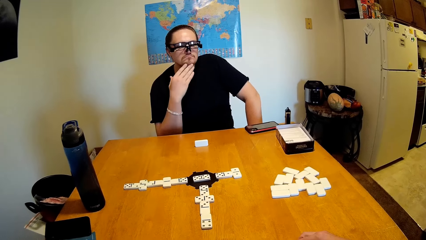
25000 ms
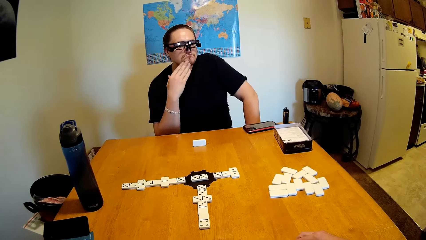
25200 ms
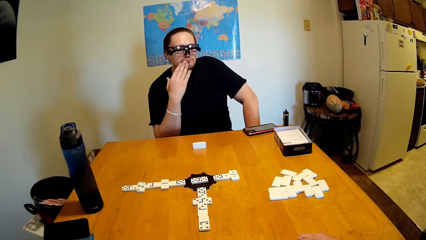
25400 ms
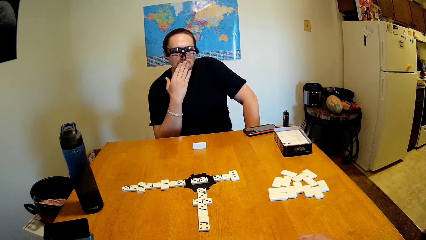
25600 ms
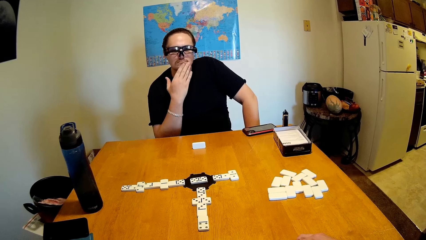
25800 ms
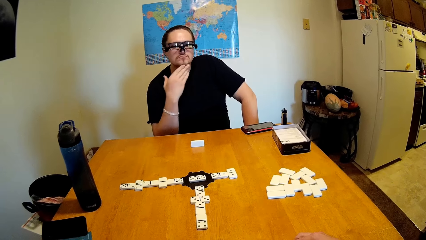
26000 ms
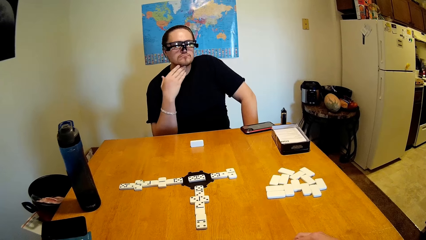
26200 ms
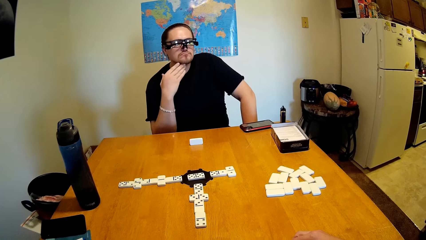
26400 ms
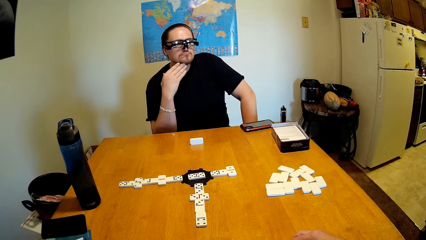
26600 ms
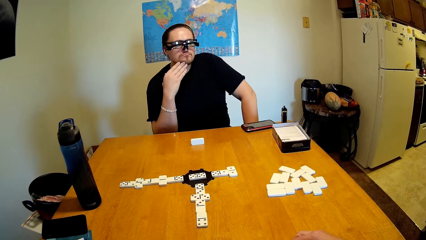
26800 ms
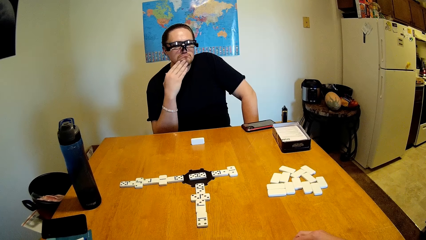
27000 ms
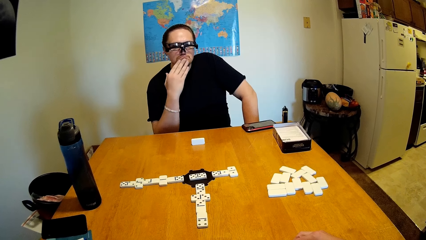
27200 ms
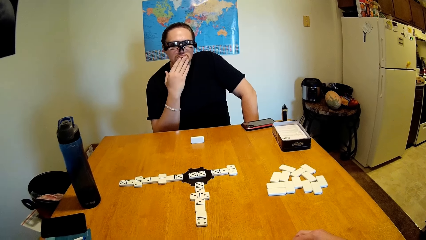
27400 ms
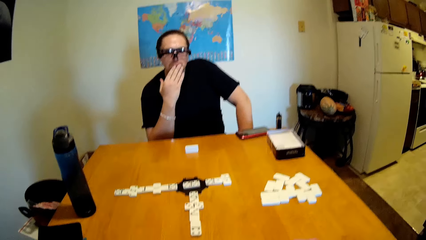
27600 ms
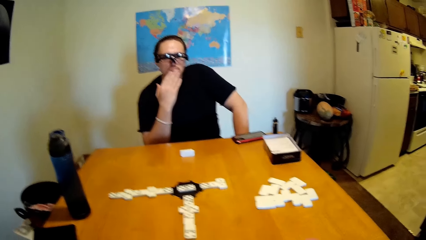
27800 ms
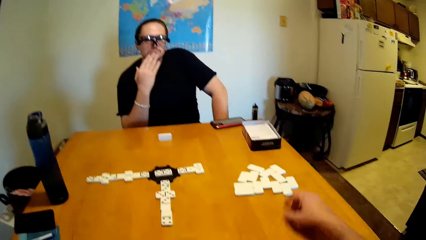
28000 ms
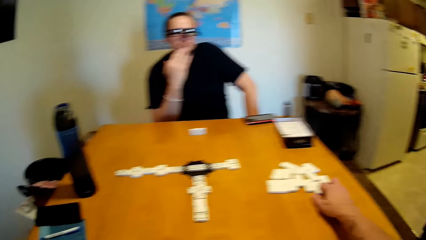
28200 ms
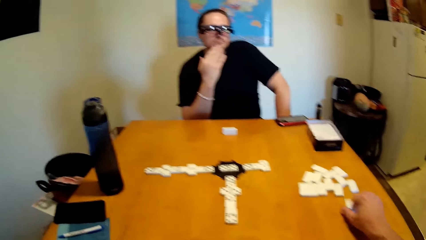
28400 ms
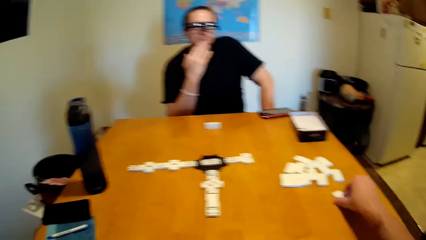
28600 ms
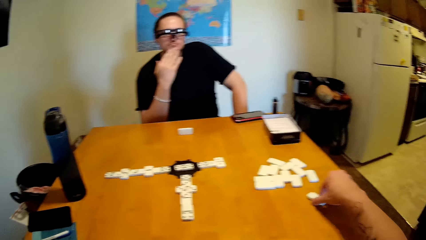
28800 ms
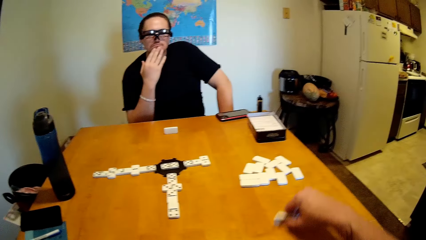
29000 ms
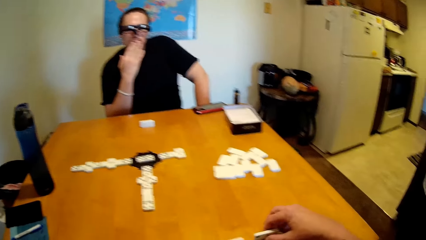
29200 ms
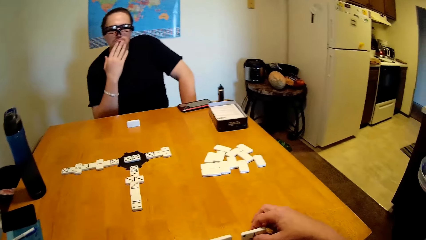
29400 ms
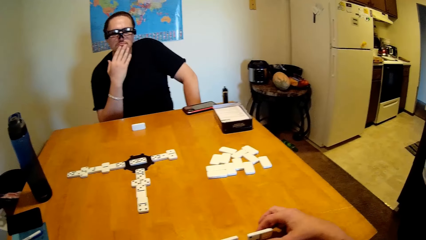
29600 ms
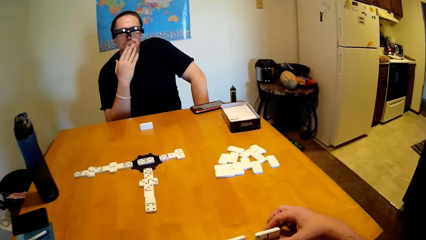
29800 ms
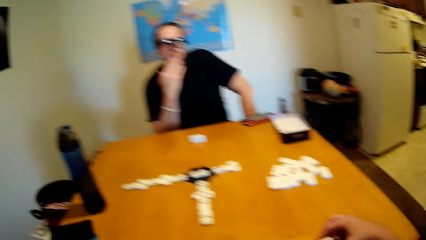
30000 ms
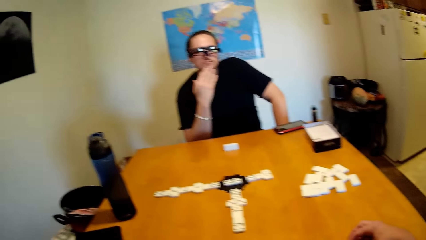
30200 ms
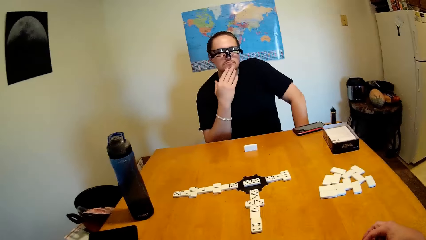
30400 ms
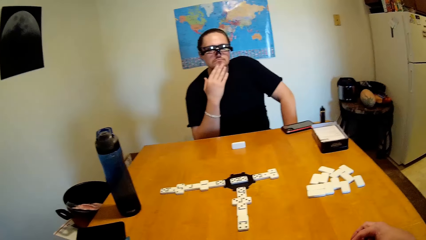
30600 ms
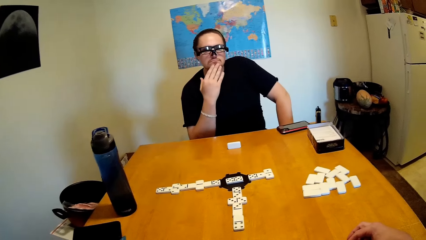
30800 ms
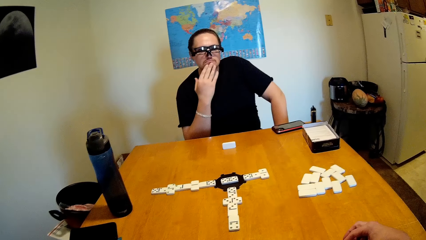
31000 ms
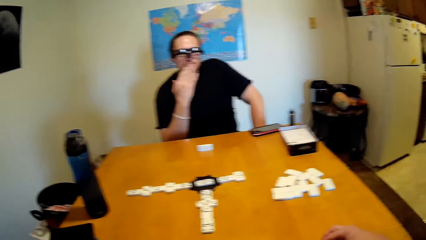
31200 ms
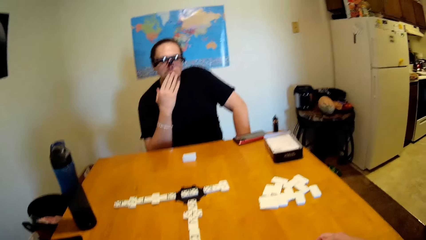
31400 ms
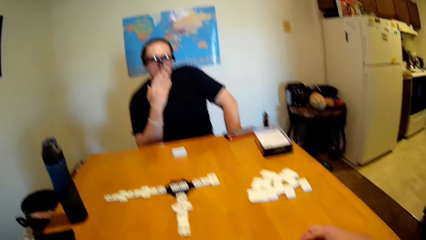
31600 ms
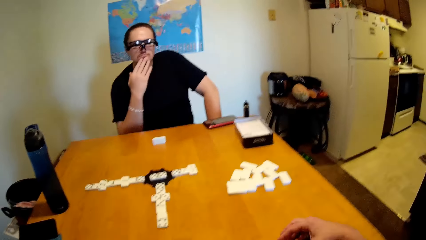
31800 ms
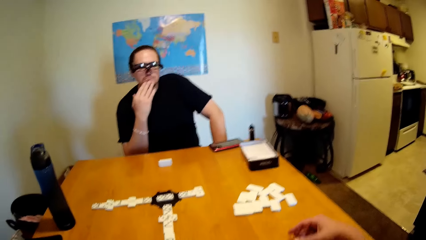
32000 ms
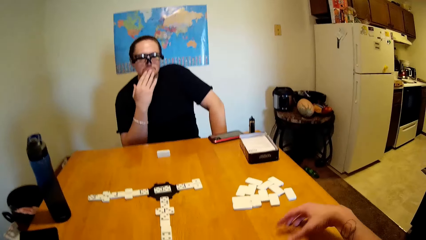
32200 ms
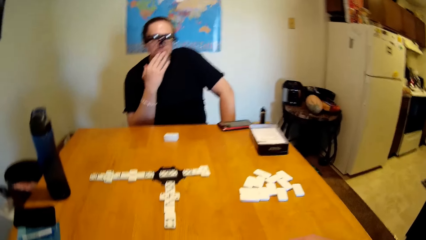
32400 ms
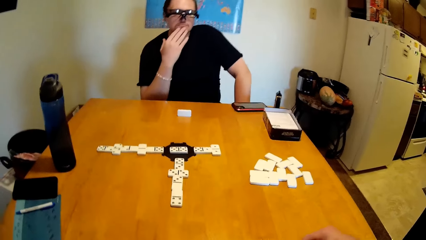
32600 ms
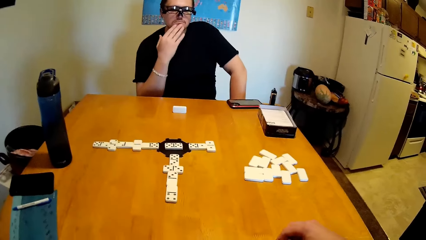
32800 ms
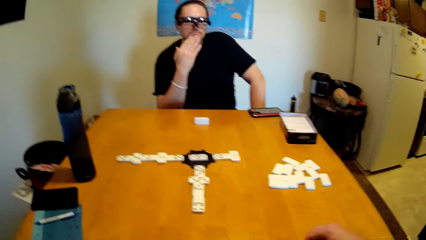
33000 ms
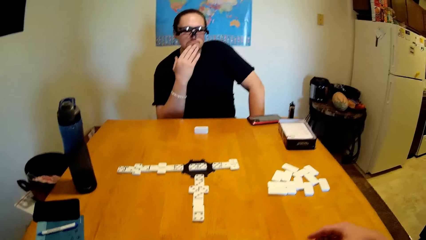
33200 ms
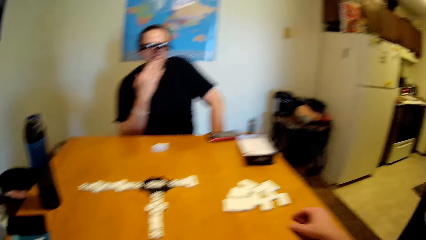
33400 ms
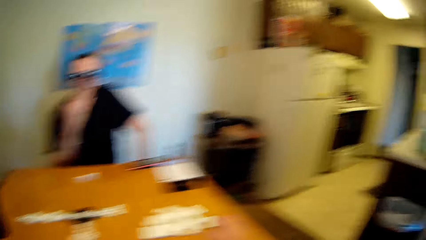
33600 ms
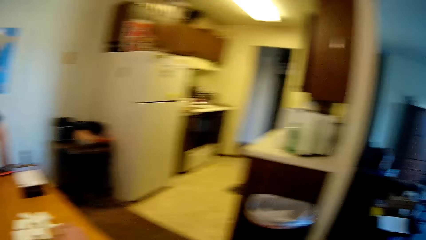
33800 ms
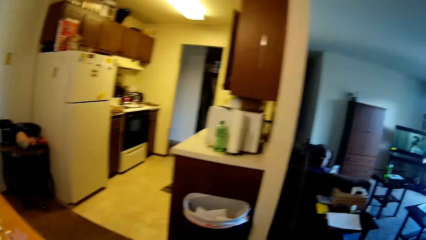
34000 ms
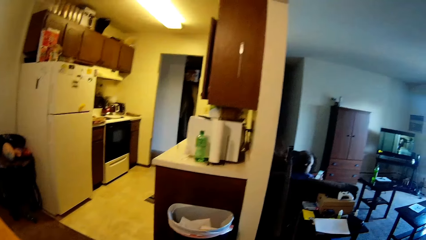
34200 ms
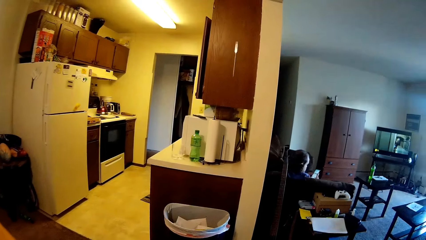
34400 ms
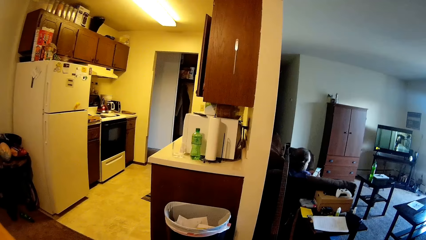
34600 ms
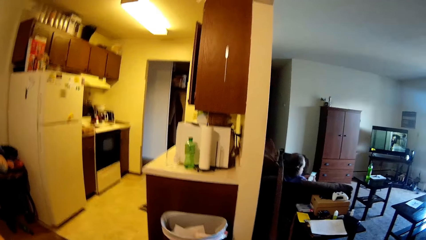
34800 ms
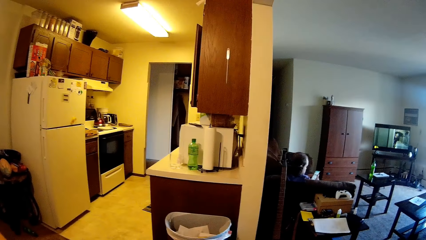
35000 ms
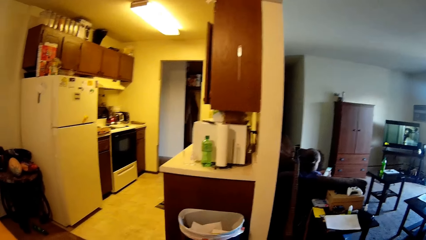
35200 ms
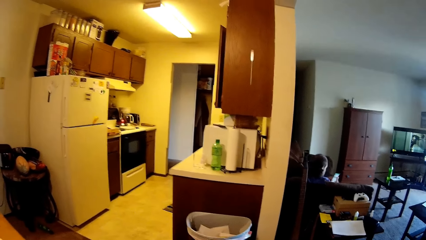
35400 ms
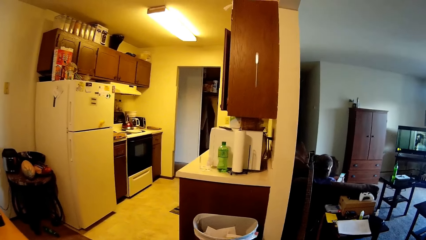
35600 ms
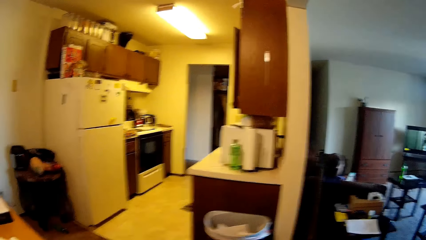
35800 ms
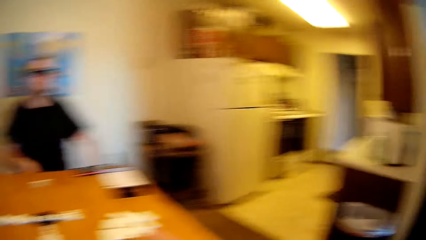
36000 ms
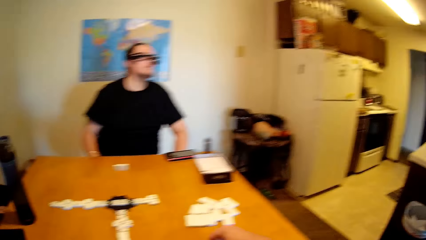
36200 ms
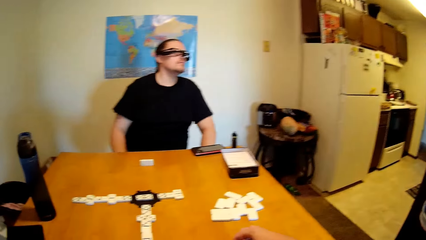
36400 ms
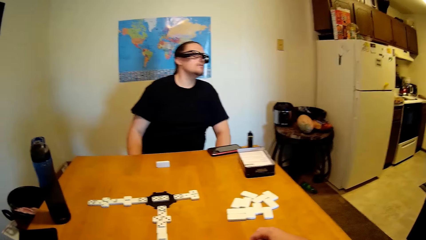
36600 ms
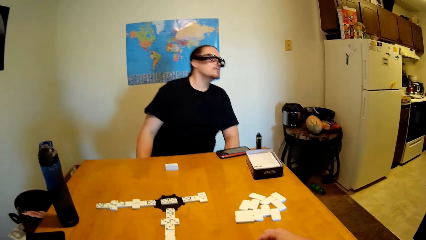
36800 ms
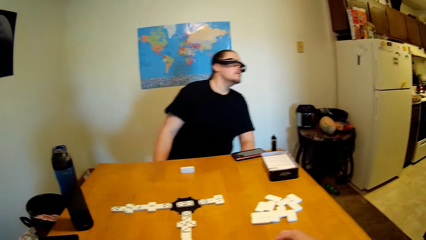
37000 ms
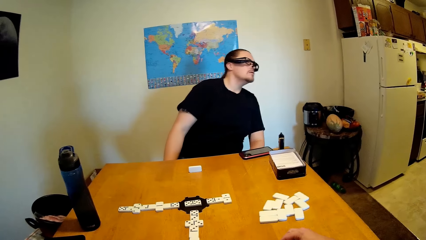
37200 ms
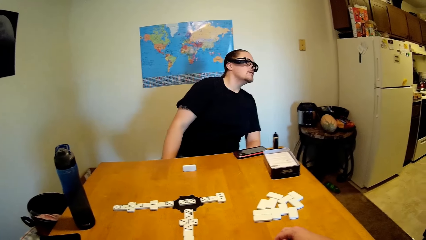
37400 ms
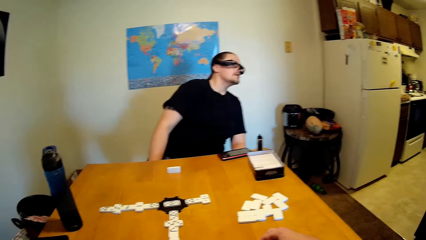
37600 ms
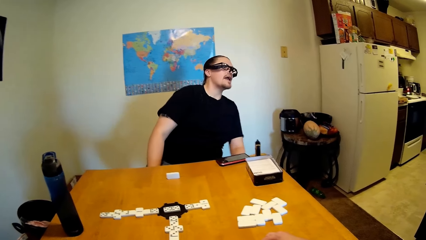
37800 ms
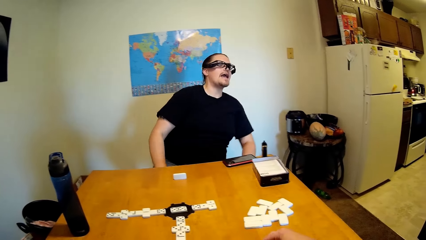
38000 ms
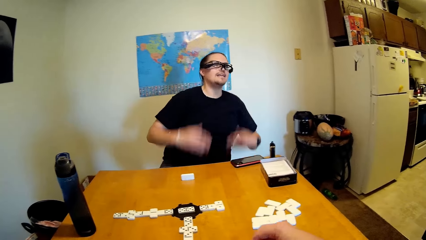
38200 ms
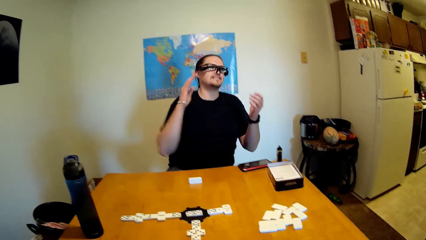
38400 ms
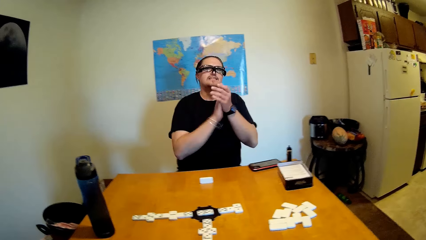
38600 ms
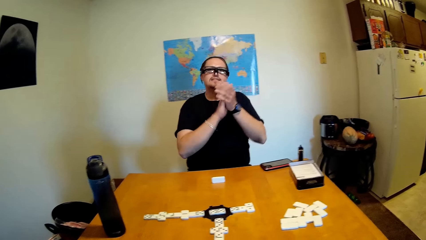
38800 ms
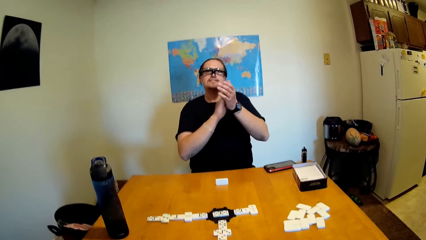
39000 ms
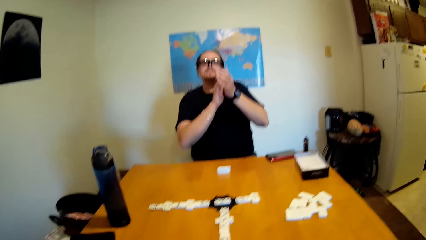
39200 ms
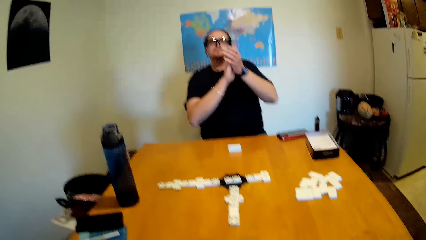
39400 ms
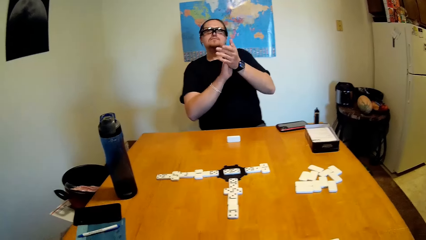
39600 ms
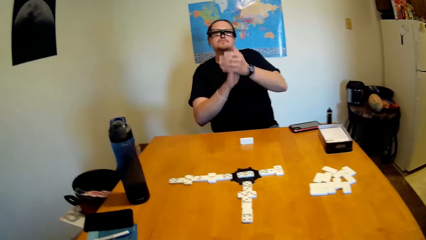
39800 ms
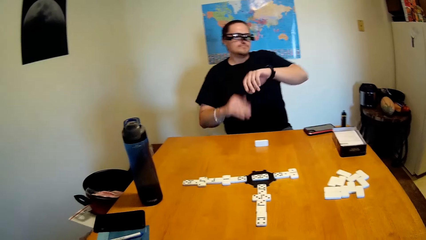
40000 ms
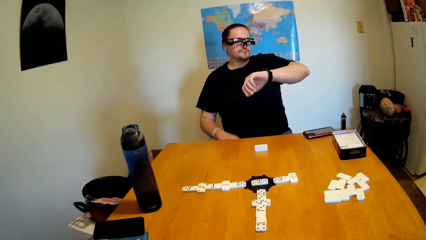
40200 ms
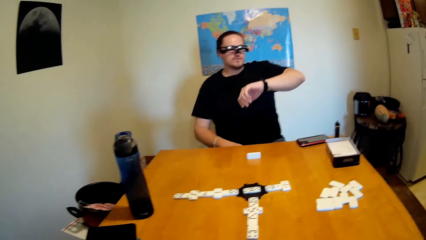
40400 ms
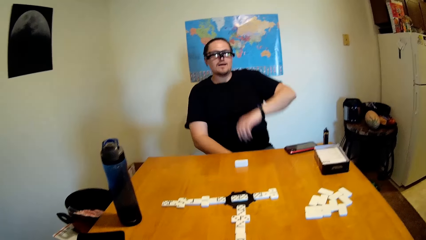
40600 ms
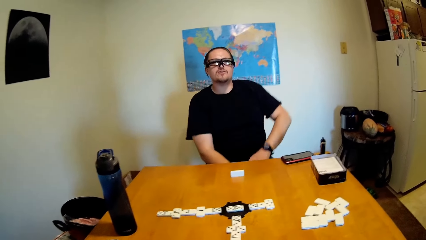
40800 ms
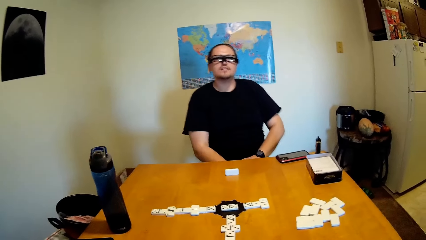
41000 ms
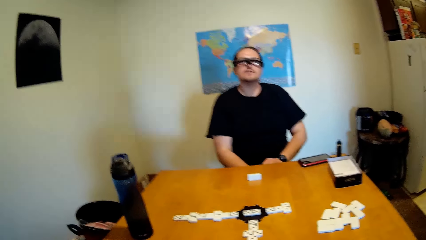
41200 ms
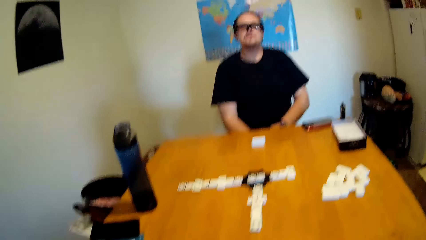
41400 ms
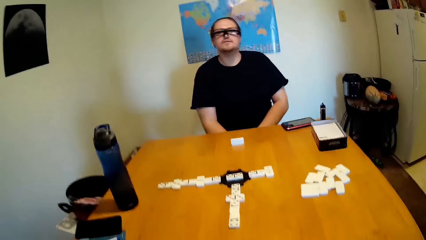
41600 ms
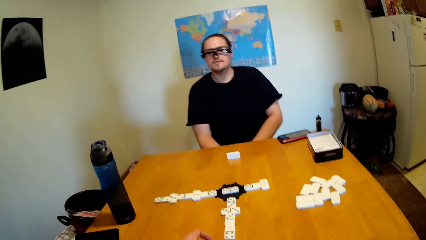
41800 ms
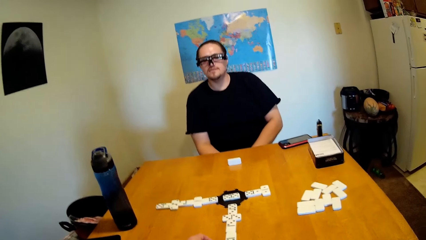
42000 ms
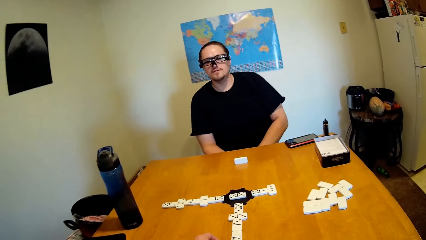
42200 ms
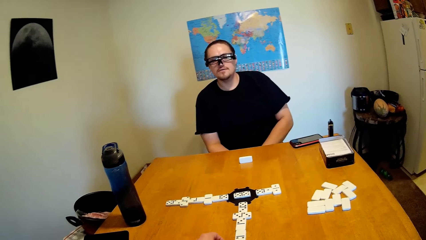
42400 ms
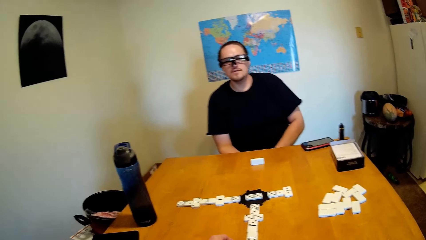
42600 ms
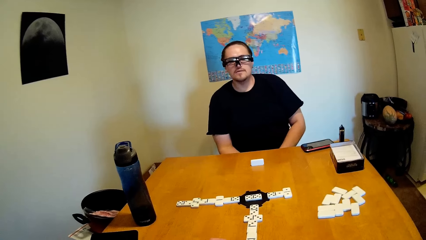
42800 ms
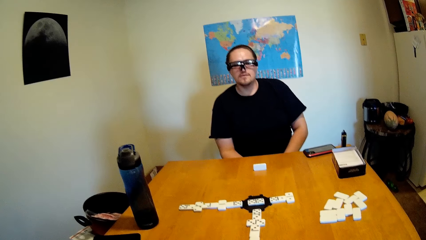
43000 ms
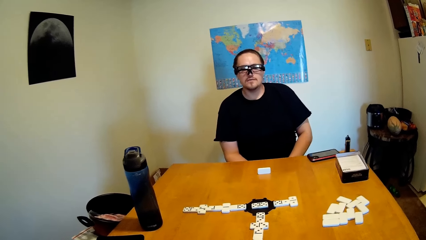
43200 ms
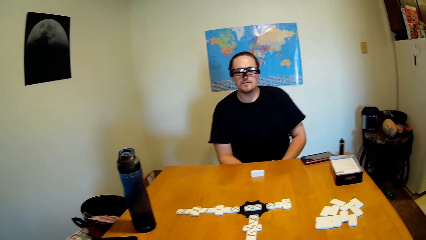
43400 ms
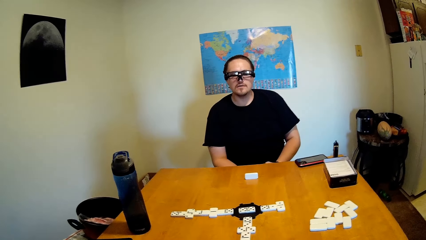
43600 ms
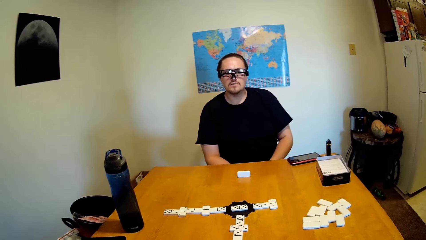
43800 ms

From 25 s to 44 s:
A man rubs his chin. The camera wearer talks to the man, stretches hand towards the bricks, and picks up the bricks. The man touches the dominoes. The camera wearer talks to the man. The man touches his mouth. The camera wearer looks around the house. The man talks to the camera wearer, claps his hands, checks his wrist watch, and talks to the camera wearer. The camera wearer talks to the man.
